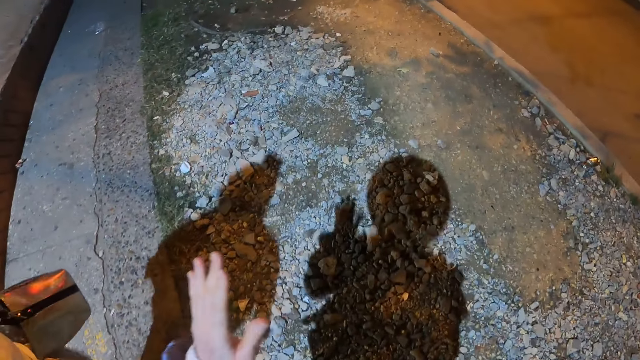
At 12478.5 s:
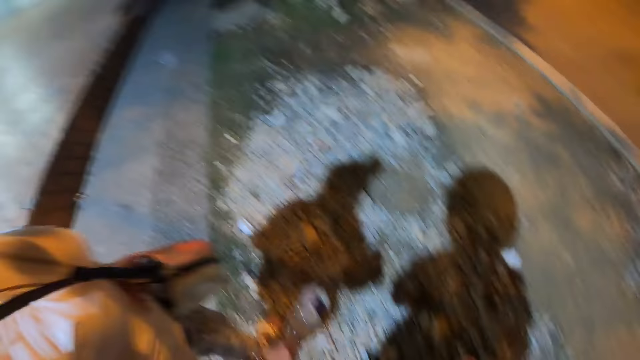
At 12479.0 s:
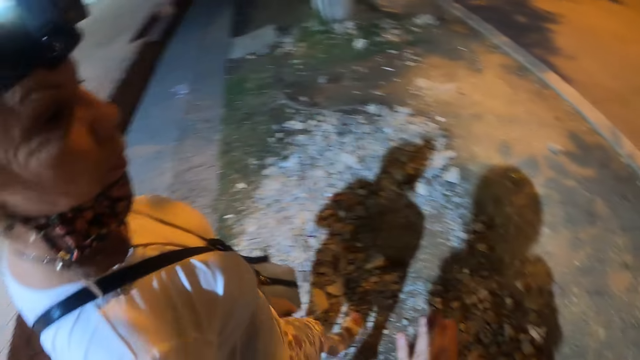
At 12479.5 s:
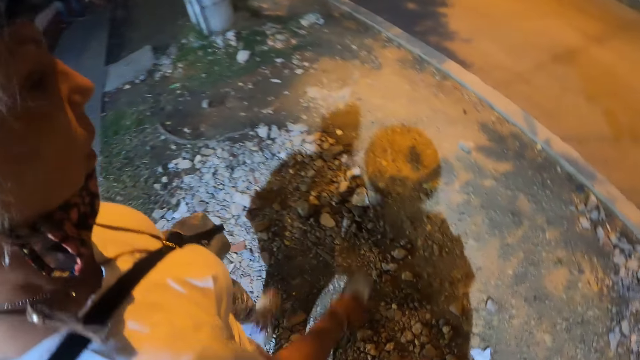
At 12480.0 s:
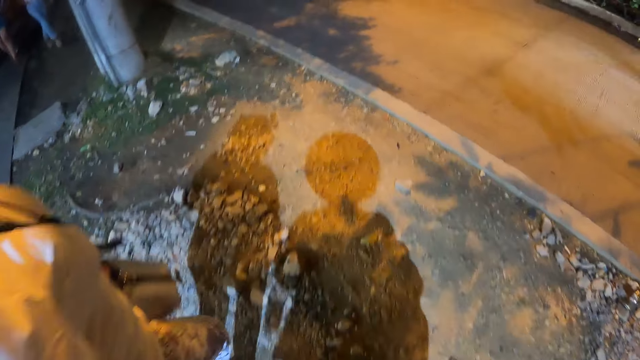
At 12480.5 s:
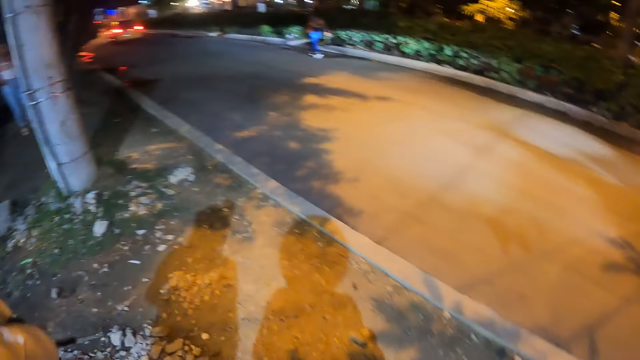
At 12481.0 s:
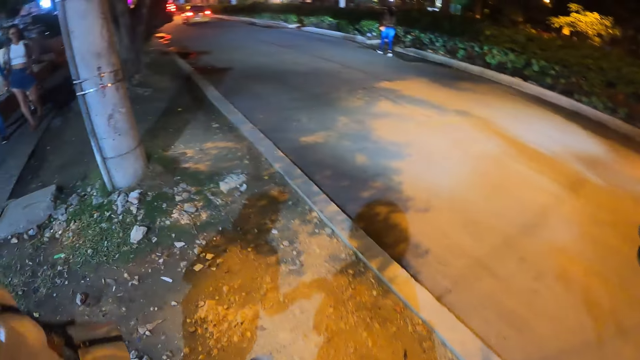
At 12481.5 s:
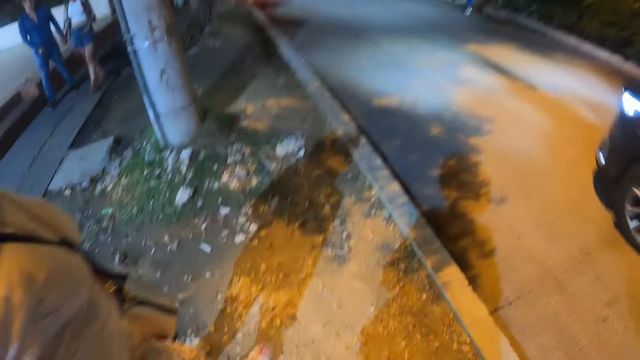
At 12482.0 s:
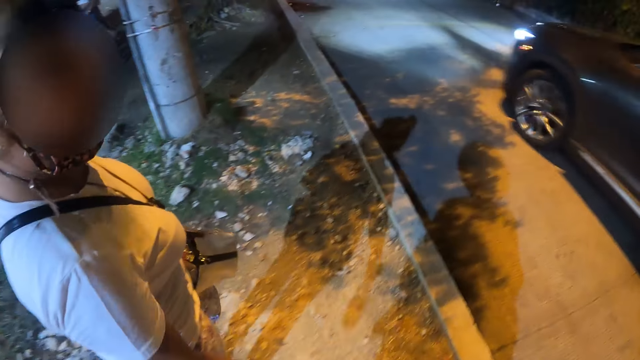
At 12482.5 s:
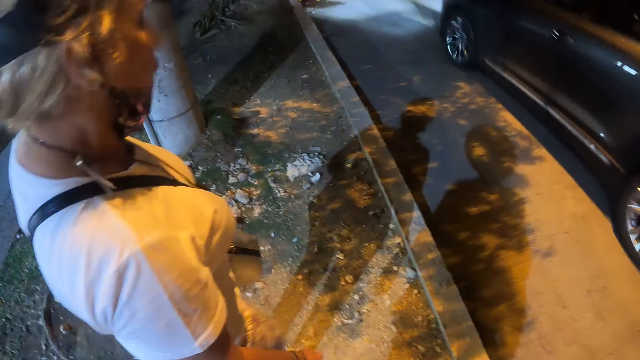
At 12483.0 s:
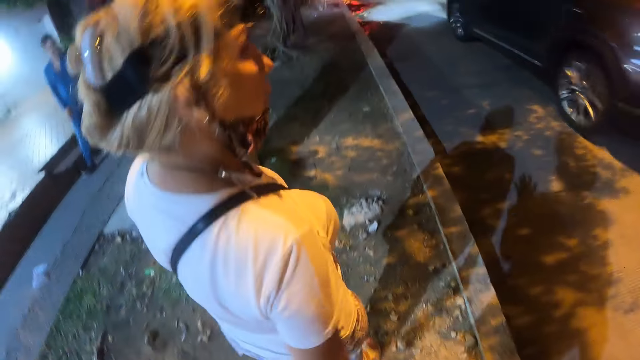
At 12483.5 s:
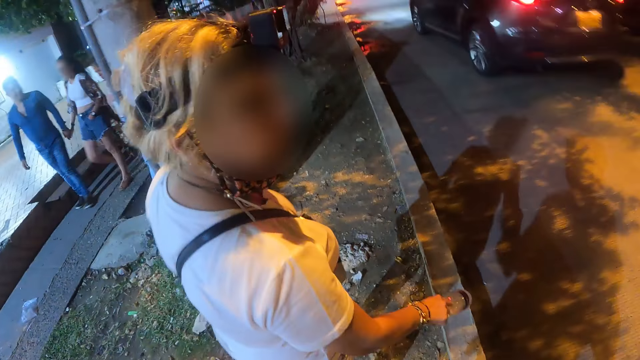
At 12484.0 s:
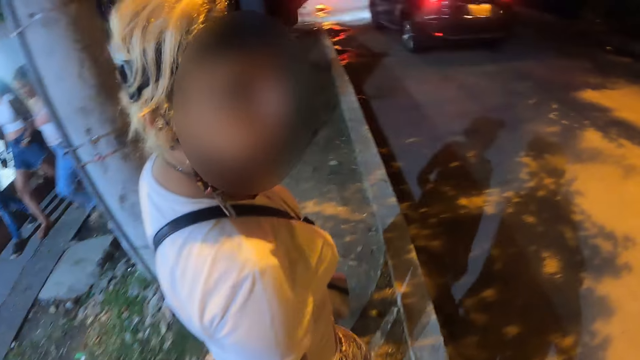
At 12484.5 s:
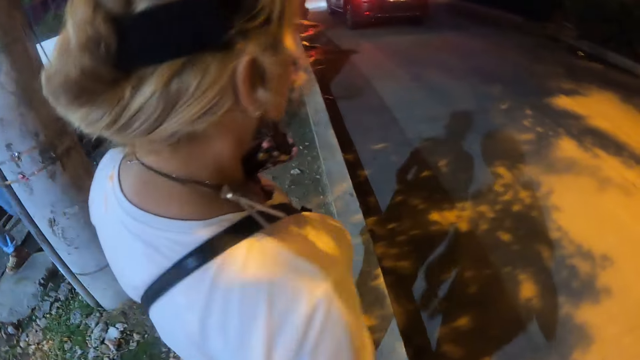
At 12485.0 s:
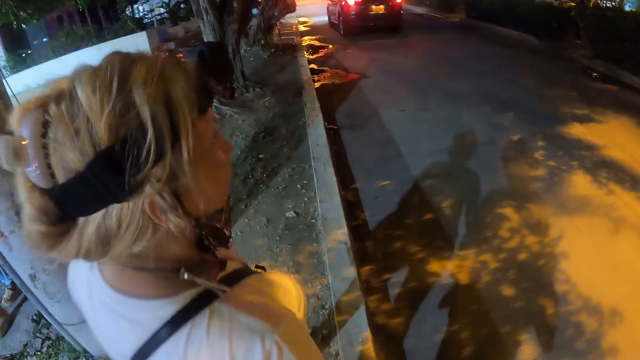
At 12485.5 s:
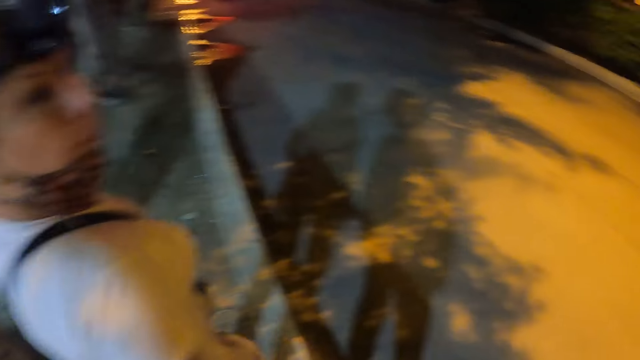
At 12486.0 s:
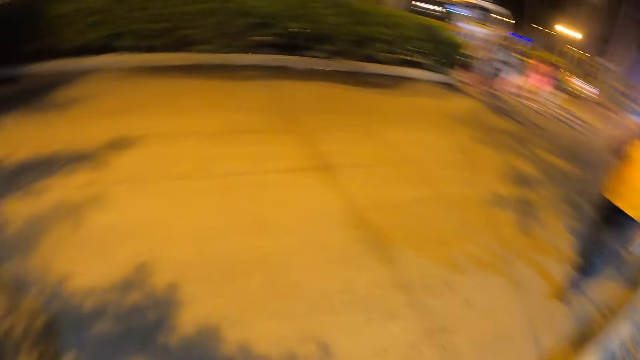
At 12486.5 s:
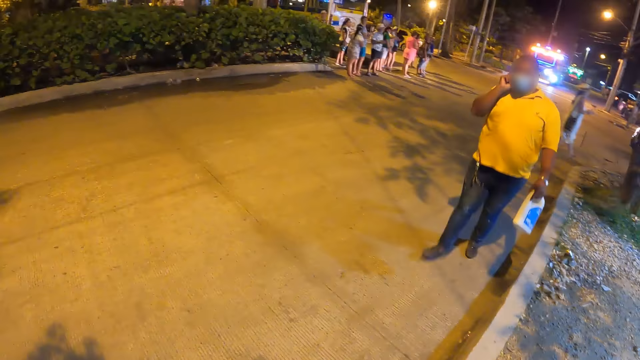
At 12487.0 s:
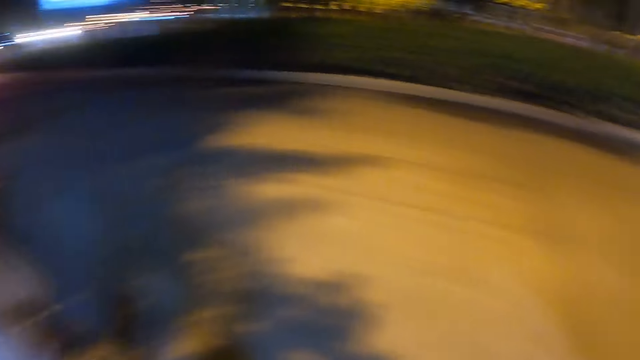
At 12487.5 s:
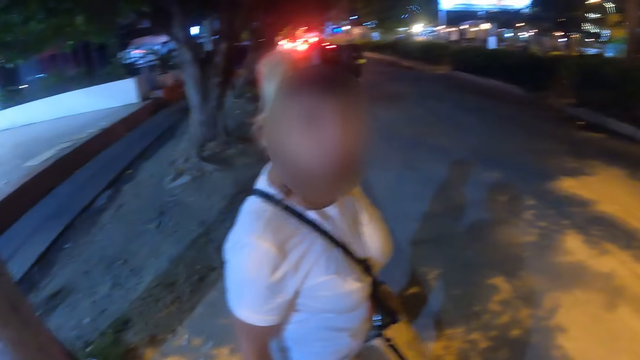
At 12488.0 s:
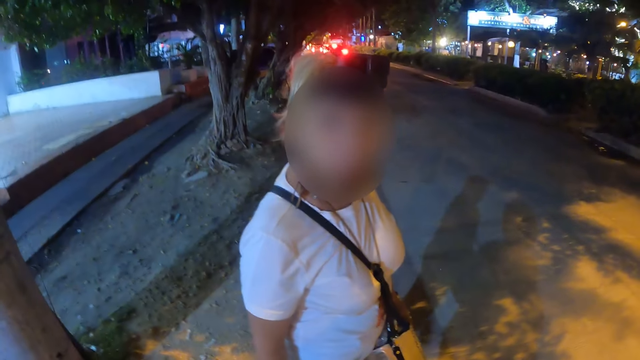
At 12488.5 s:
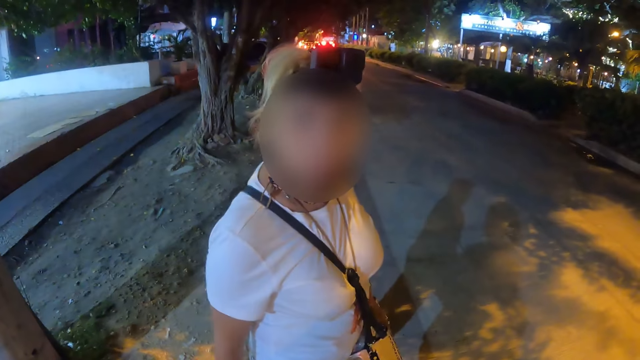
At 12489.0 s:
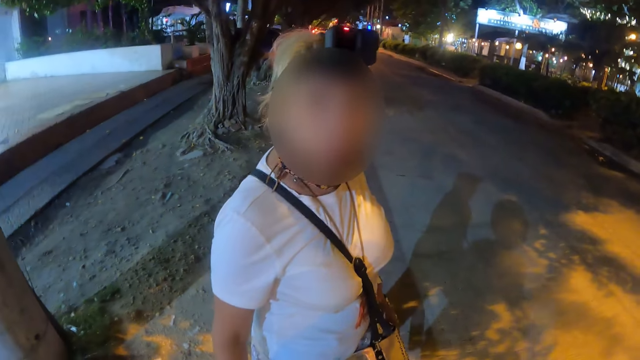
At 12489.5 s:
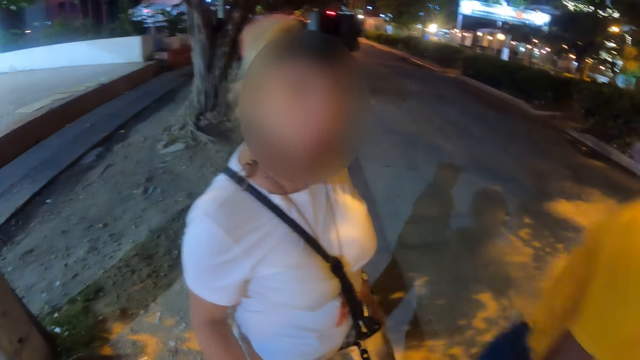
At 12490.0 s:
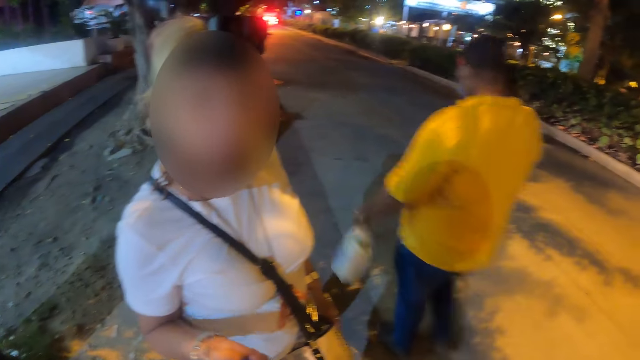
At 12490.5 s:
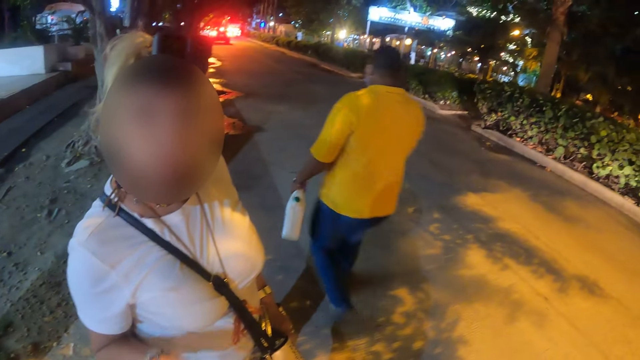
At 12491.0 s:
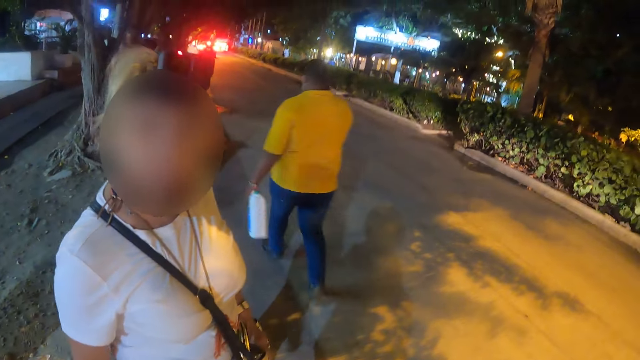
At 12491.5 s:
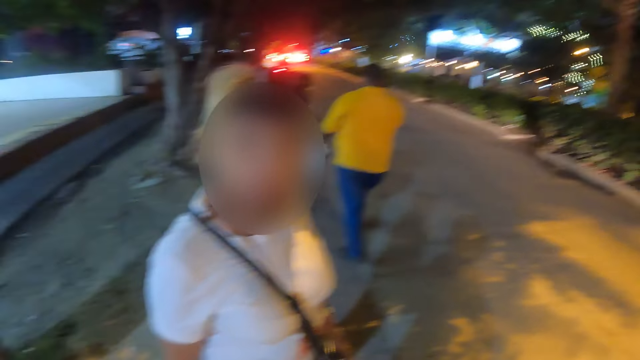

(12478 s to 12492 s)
The camera wearer stops on the street. They look around. They interact with a person. They stop.

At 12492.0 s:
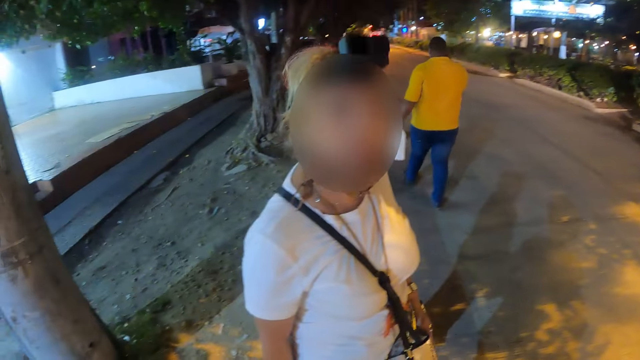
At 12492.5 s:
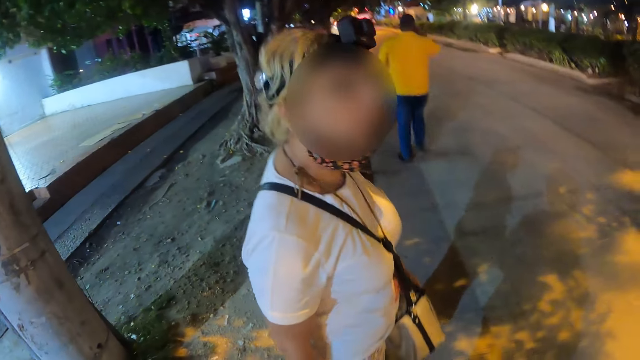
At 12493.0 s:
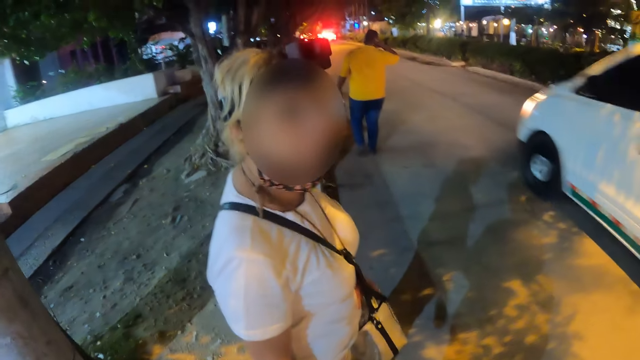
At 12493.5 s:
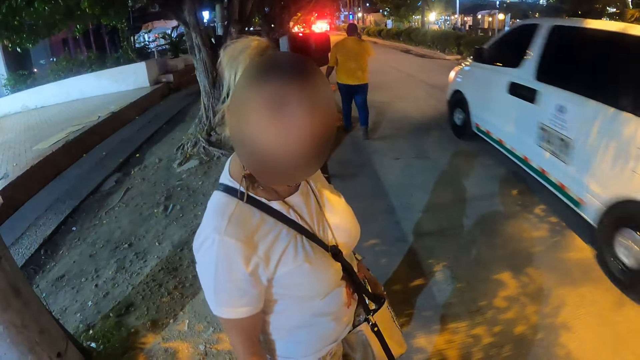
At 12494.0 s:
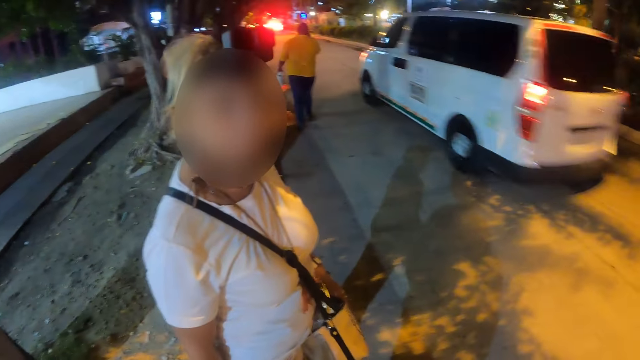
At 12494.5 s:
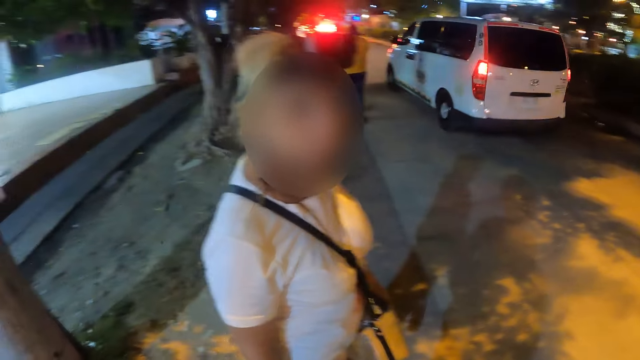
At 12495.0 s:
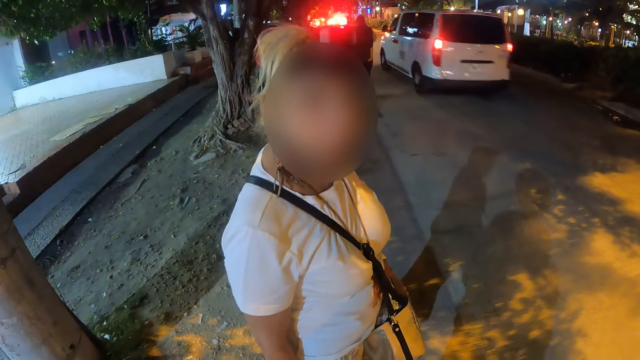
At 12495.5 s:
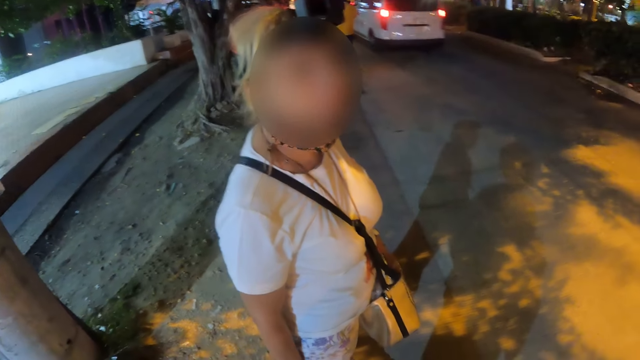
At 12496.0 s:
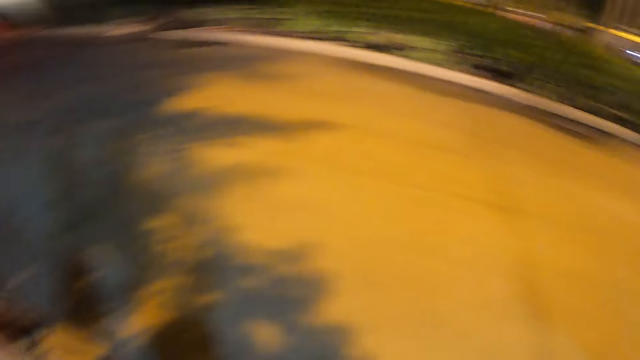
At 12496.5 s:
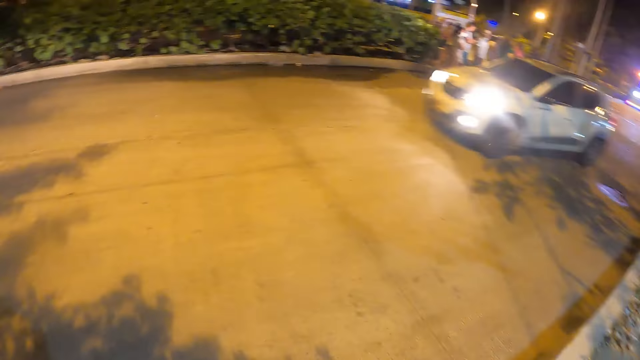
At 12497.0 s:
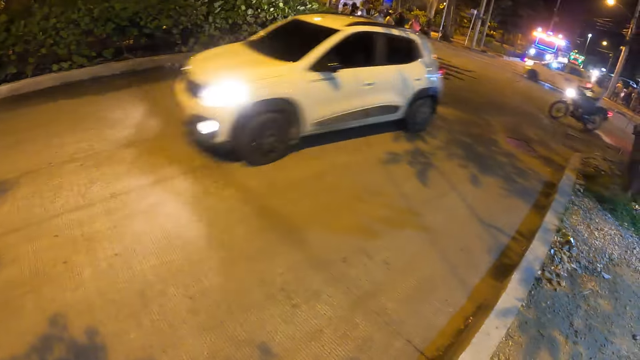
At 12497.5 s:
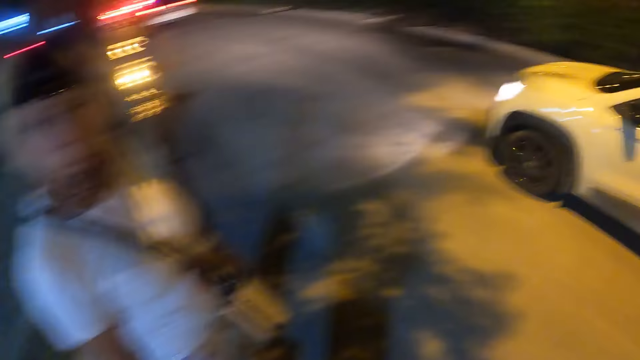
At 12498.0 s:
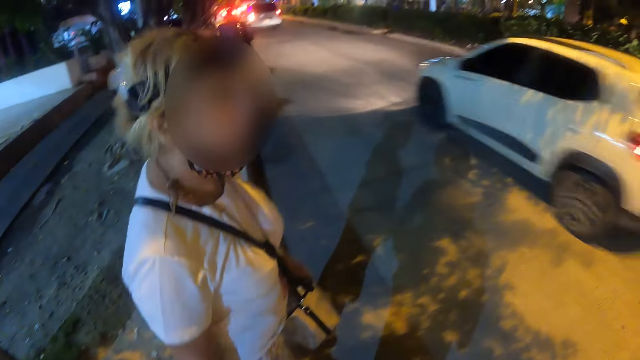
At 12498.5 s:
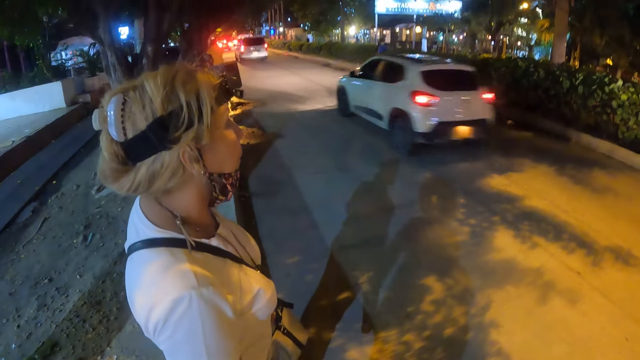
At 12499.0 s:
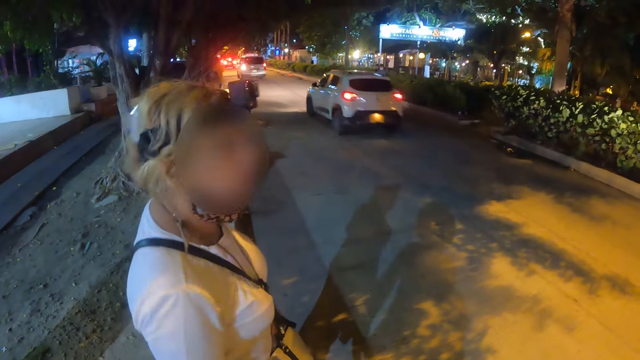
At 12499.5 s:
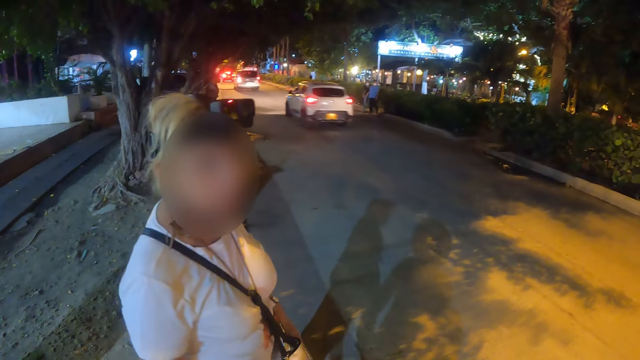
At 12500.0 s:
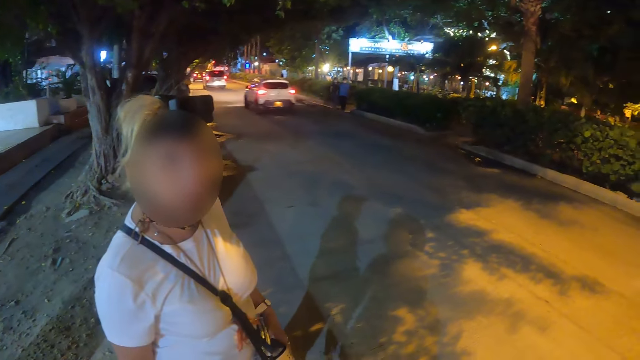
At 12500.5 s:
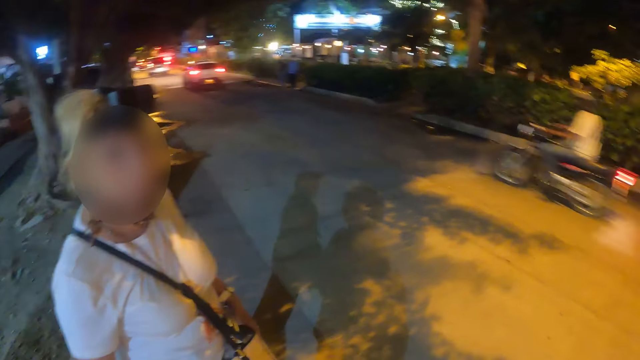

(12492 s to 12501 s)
The camera wearer talks to a person. They look around.
